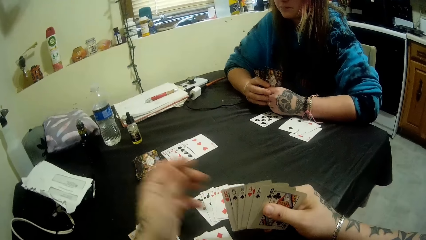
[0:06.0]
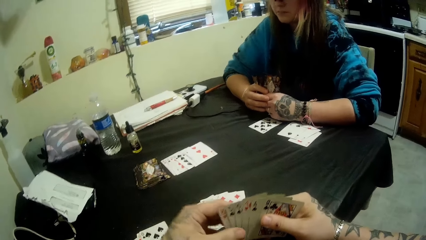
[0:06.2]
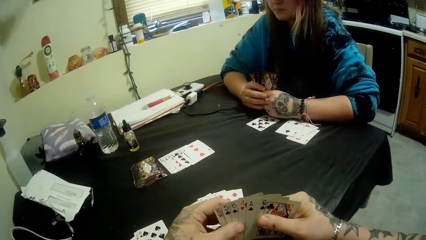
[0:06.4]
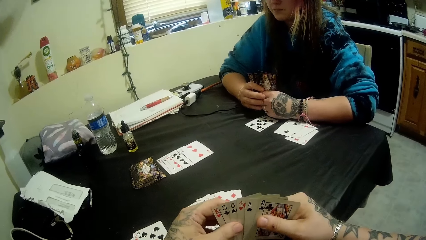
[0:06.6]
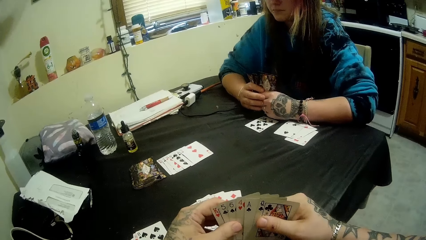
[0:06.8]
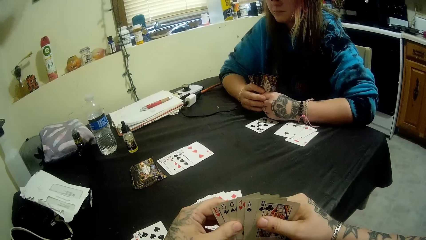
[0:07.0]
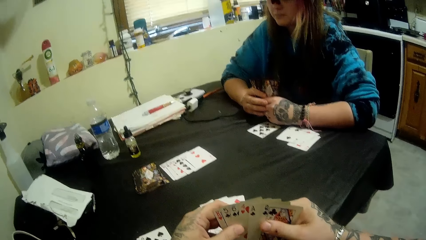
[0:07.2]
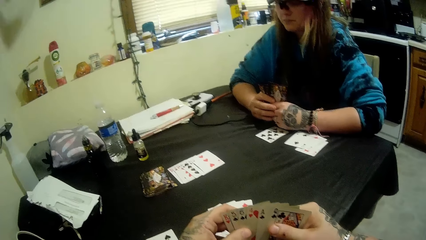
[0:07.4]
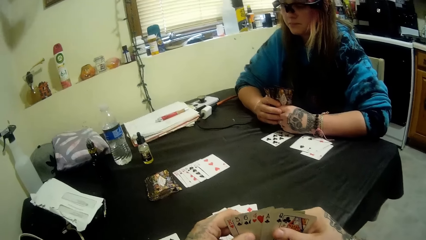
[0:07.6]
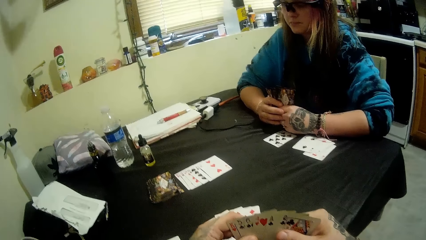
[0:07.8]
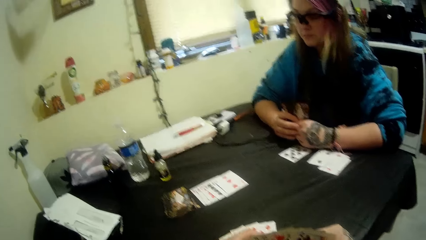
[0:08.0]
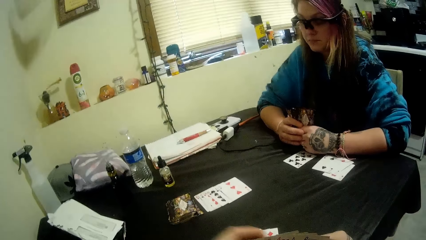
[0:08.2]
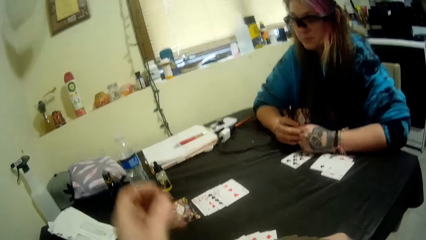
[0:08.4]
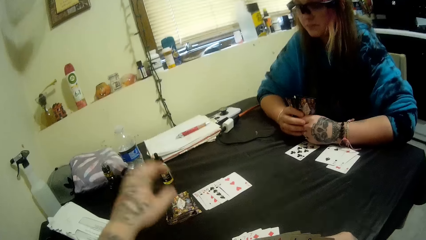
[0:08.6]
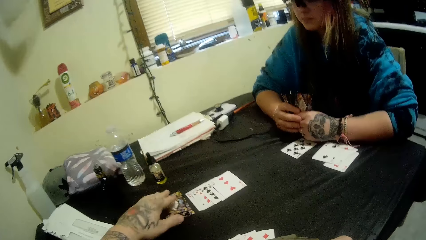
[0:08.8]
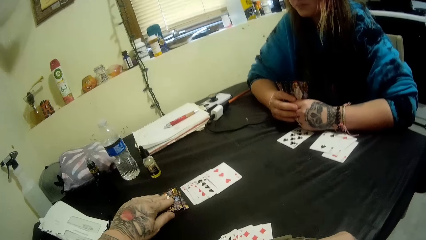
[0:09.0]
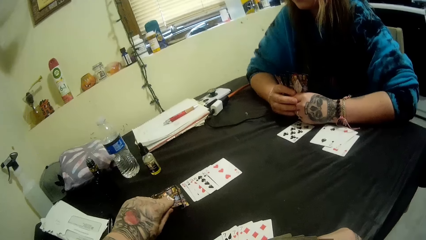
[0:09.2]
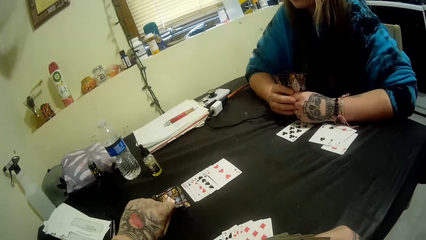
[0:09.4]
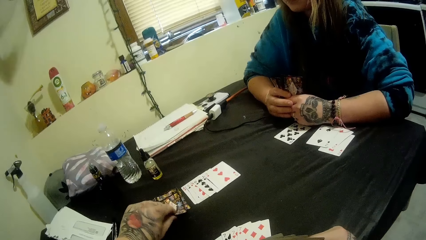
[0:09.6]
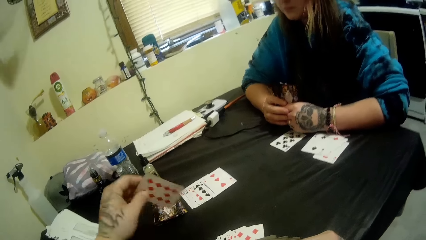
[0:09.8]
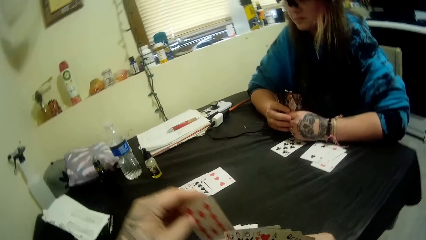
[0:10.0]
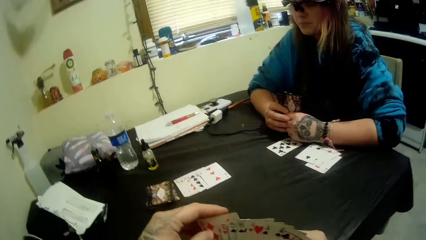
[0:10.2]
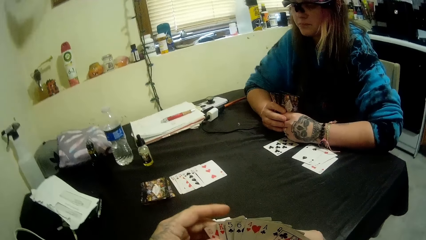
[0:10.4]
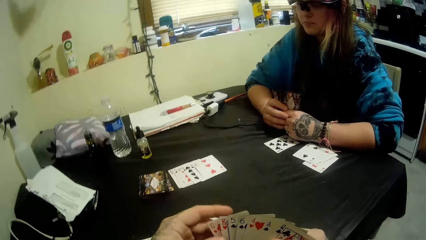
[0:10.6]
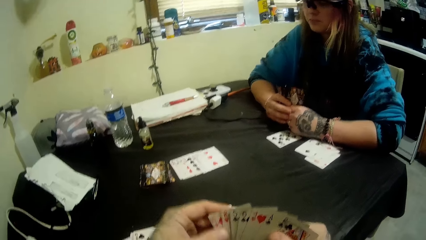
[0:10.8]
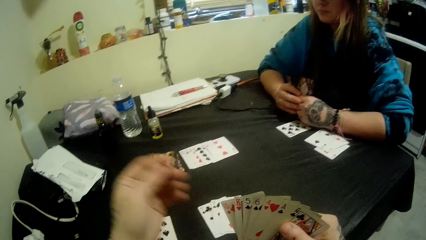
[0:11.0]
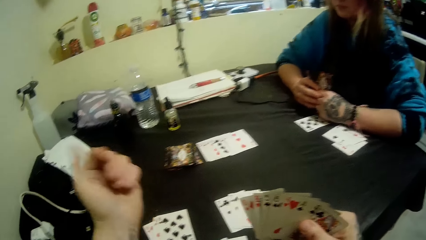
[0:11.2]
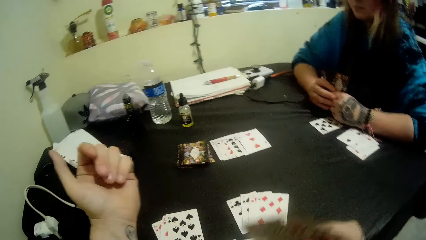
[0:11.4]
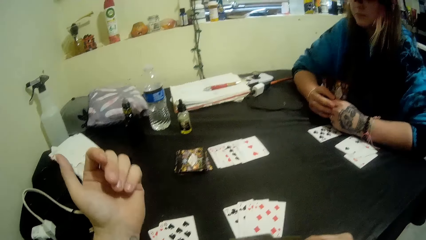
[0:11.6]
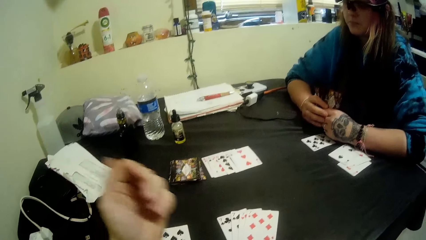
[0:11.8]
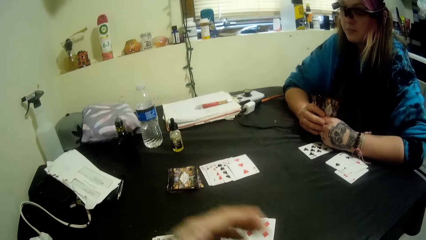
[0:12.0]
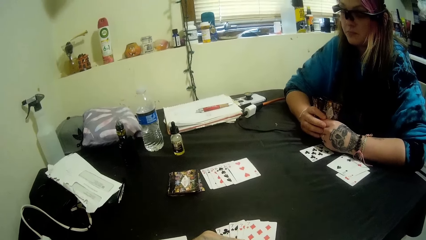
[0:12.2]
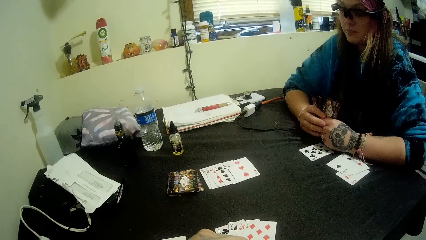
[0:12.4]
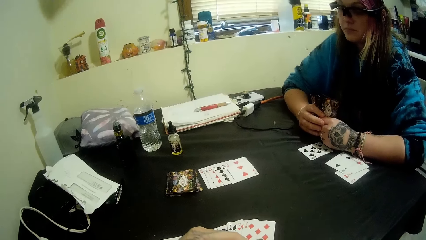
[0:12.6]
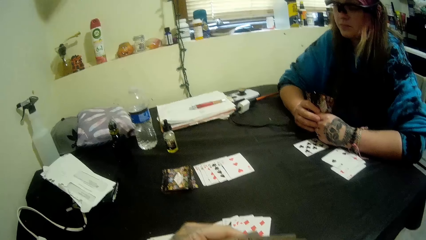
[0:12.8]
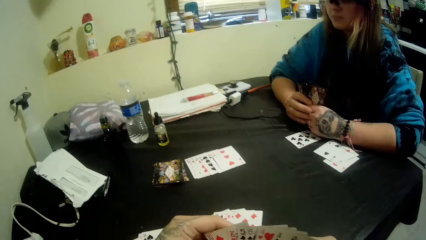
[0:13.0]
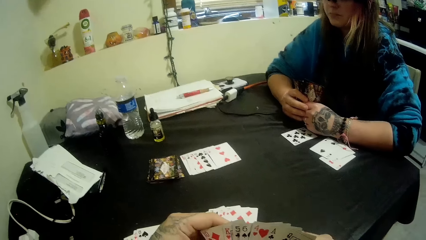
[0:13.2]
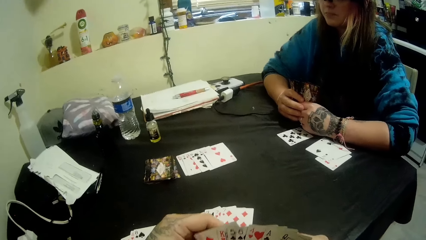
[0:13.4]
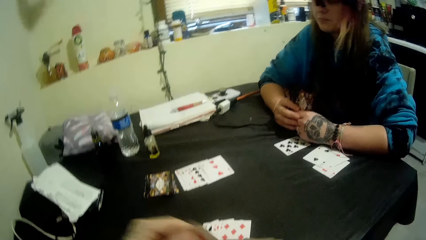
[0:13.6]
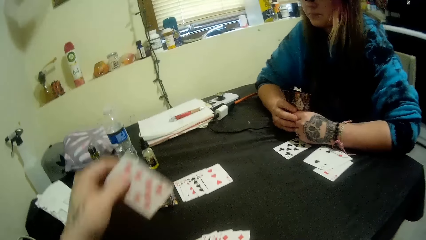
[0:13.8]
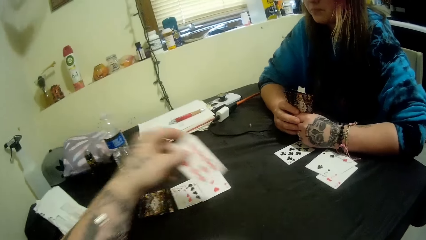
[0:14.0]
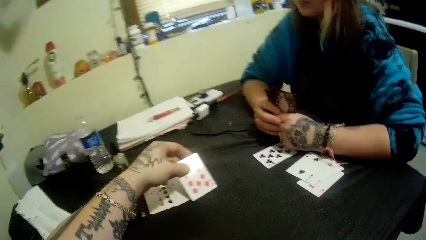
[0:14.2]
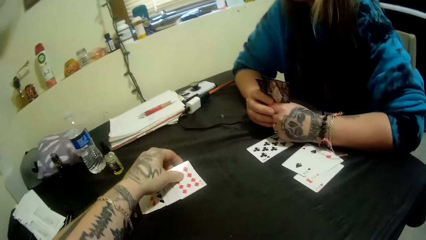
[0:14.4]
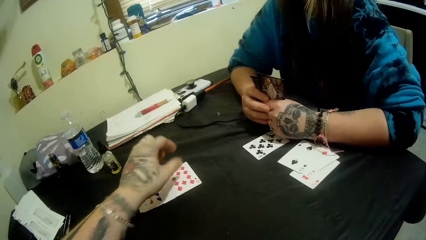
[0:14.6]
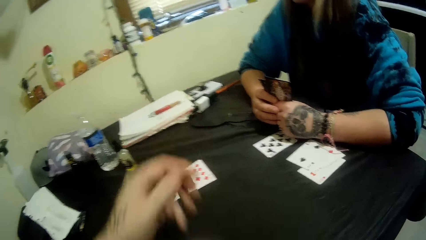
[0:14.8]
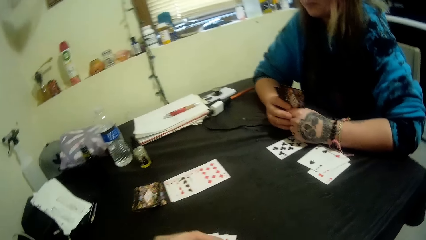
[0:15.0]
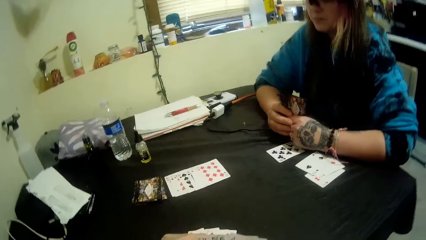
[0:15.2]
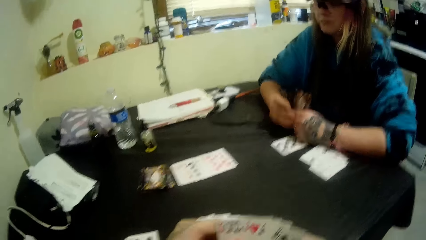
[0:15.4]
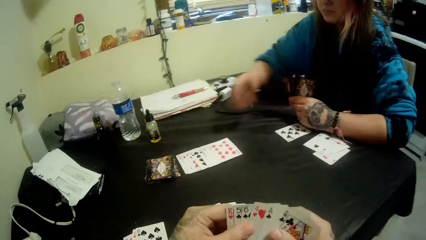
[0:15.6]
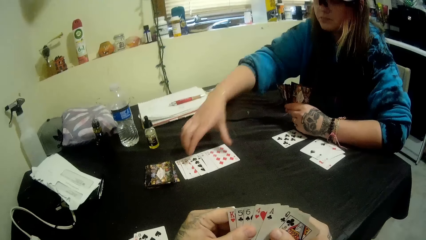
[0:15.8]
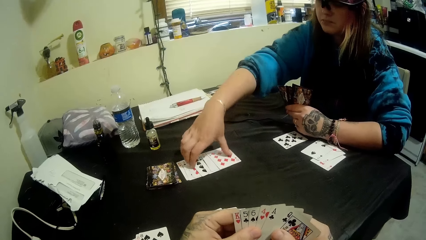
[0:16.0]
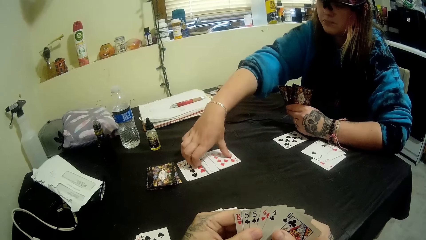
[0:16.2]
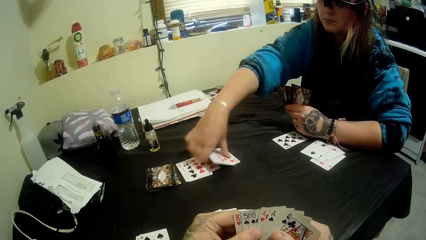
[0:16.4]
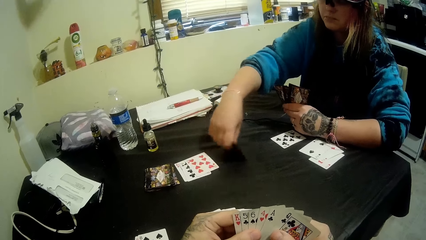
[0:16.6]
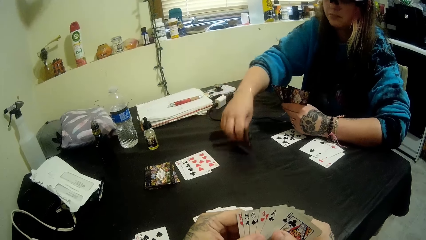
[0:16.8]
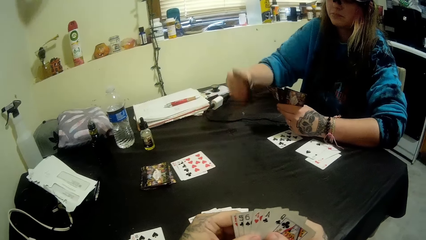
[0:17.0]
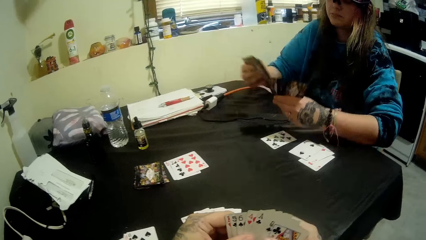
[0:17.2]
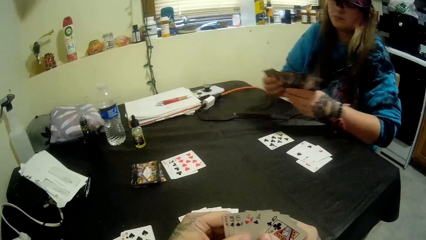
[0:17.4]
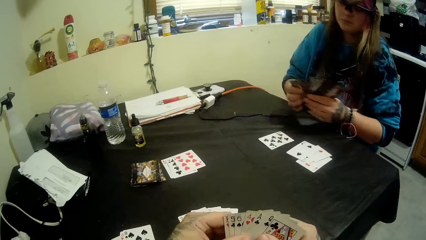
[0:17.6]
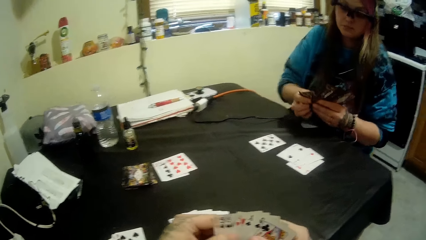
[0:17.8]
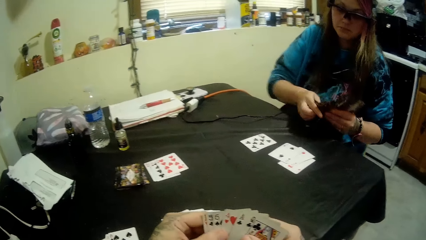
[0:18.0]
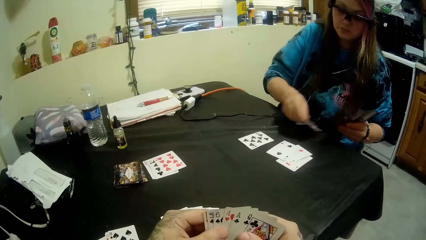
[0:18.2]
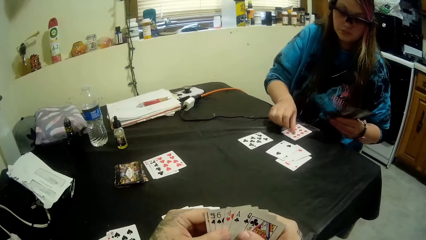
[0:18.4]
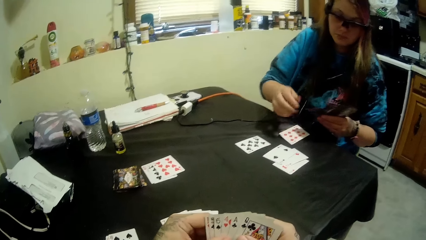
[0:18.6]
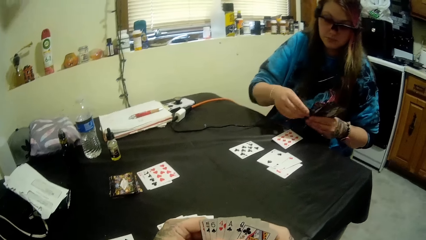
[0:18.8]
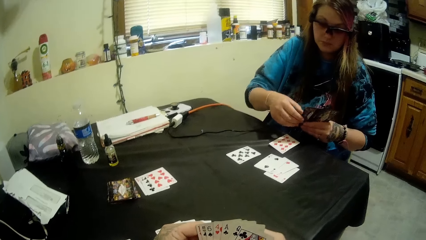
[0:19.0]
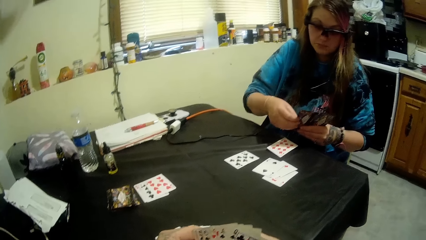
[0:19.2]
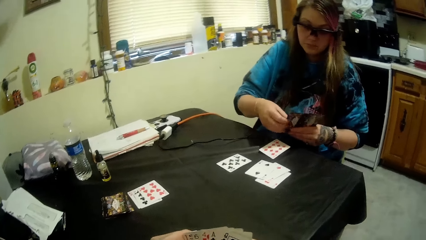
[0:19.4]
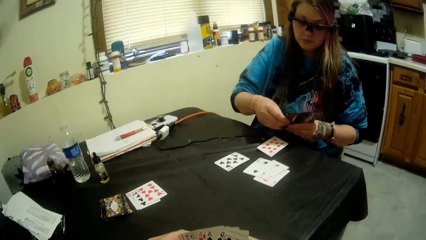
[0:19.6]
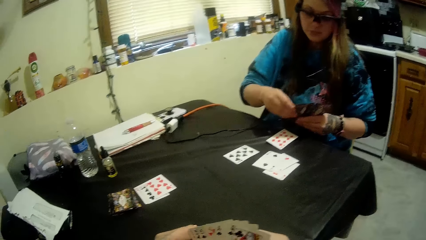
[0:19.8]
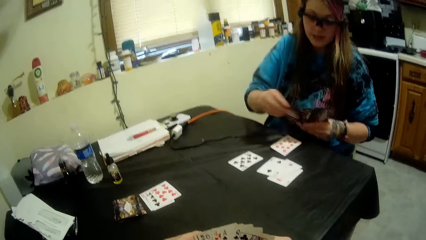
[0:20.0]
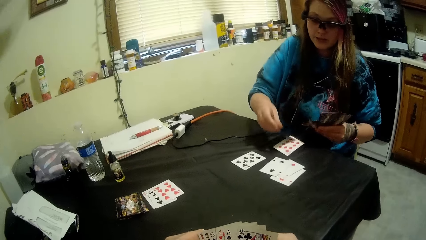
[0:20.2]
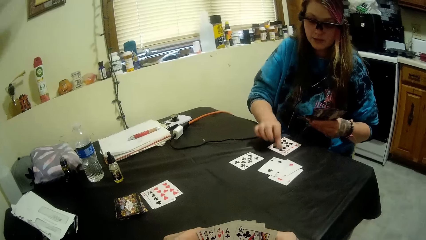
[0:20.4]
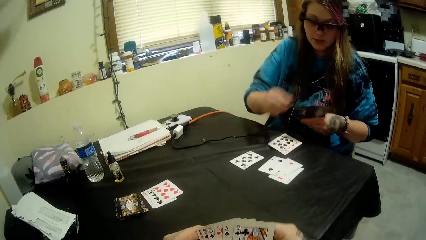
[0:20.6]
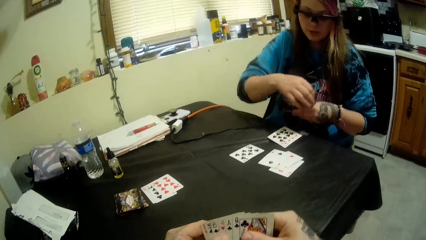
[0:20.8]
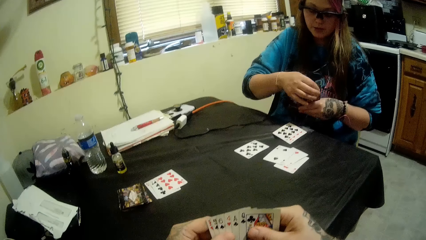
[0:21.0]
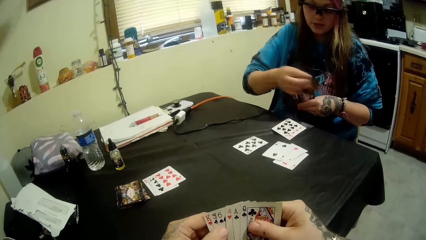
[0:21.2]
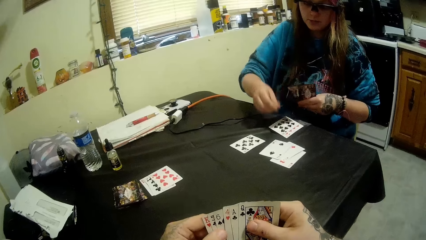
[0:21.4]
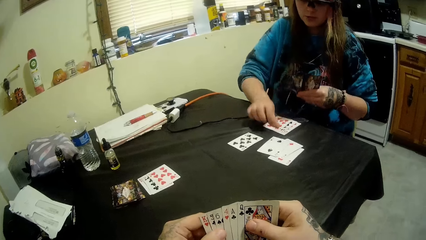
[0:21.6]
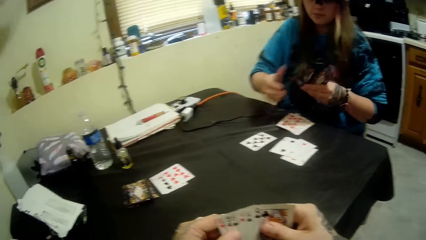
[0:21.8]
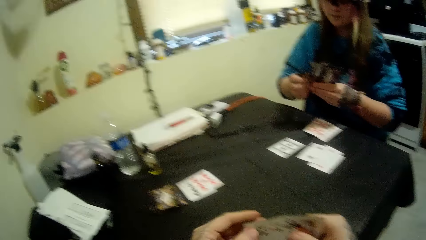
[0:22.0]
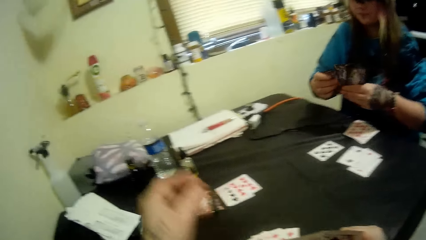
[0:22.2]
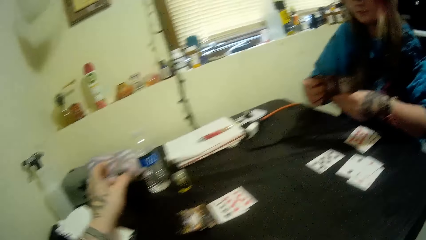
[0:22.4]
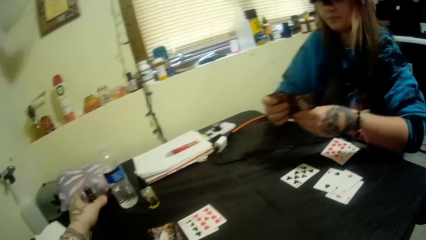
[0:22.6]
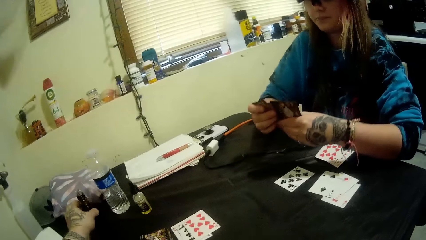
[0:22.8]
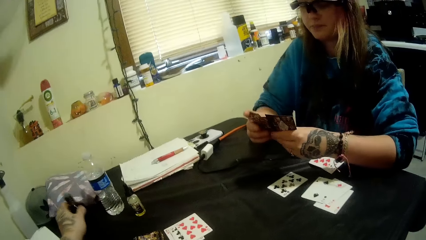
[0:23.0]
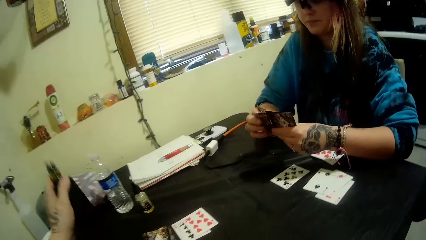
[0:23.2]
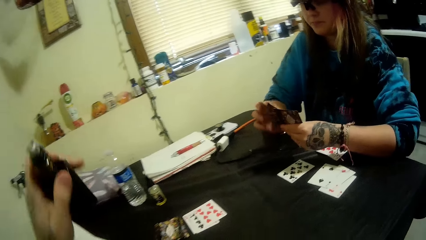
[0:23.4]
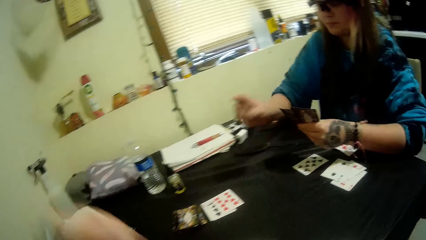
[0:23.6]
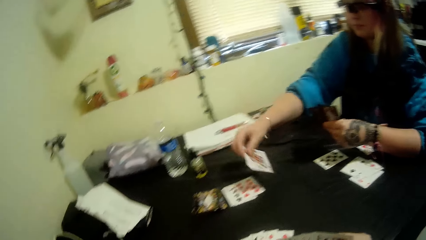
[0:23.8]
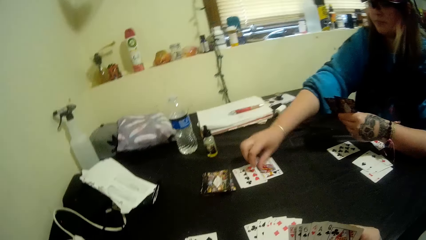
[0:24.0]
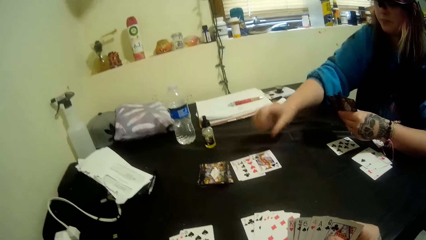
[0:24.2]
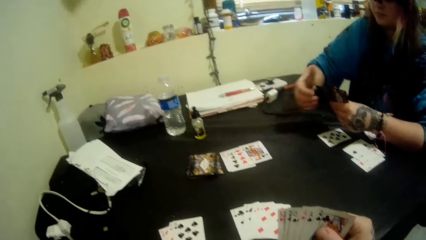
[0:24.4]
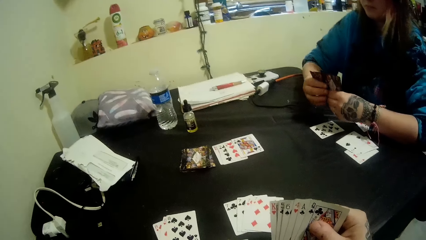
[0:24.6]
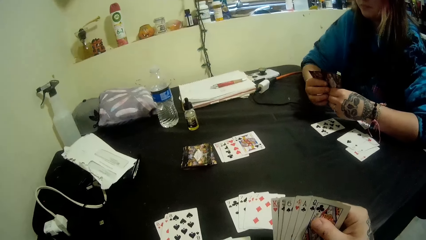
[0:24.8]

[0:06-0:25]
The camera wearer removes the hand from the card. He holds the cards. He removes the hand from the cards. He picks a card from a pile of cards at the center of the table with his left hand. He holds the card with the other hand, moves the left hand, moves the cards, picks a card. He plays a card to the center of the table. He holds the card. He moves a hand. A woman packs some of the played cards on the center of the table. She holds the cards with the other hand. The woman plays the cards on her side of the table. She picks a card, puts the card on the table, holds the cards. The camera wearer moves a hand. He holds a bubbler or bottle. He takes the bottle on the table with his left hand. He lifts the bubbler. The woman picks a card. She plays the card to the center of the table. She holds the cards.
